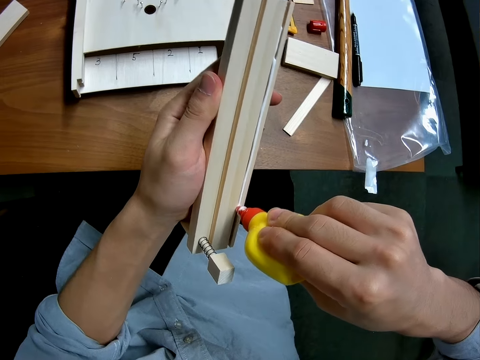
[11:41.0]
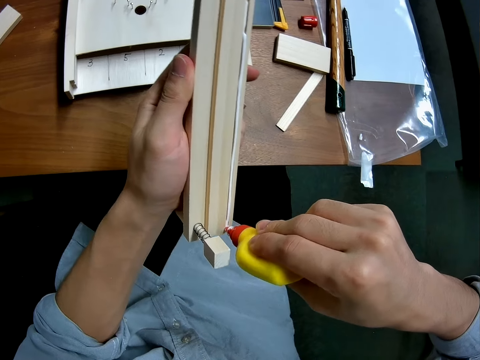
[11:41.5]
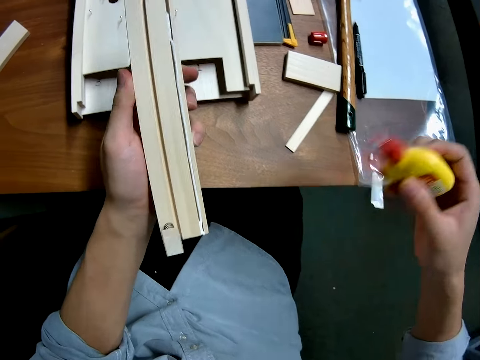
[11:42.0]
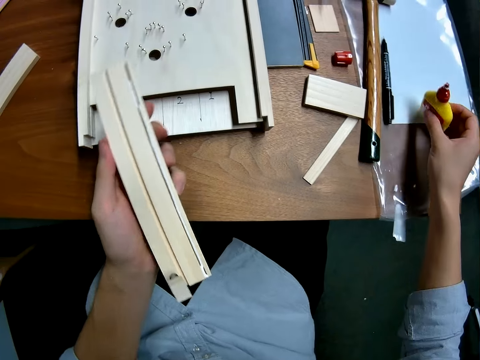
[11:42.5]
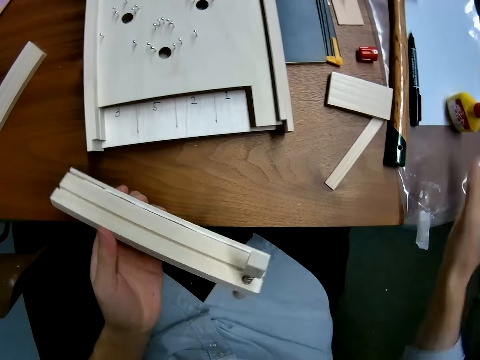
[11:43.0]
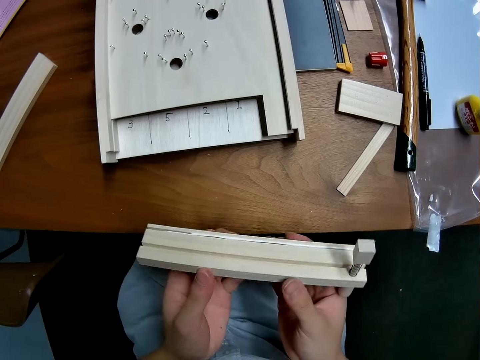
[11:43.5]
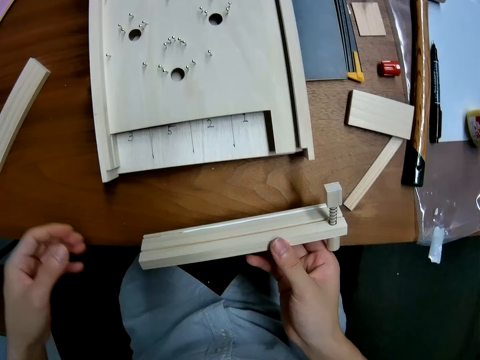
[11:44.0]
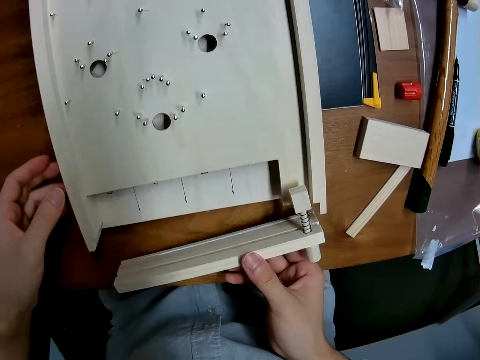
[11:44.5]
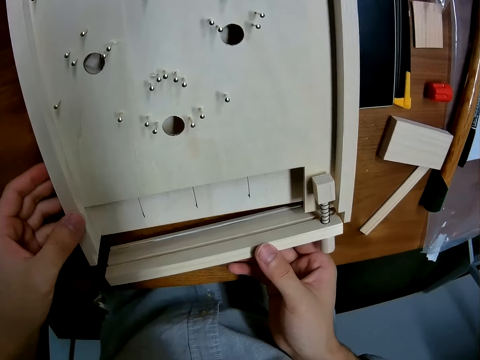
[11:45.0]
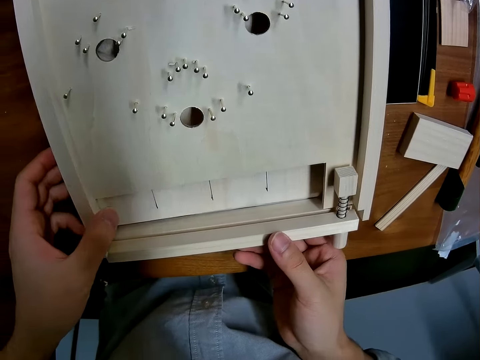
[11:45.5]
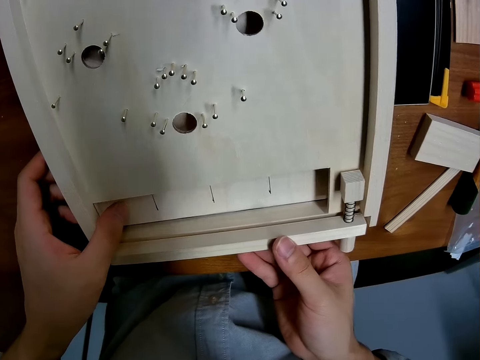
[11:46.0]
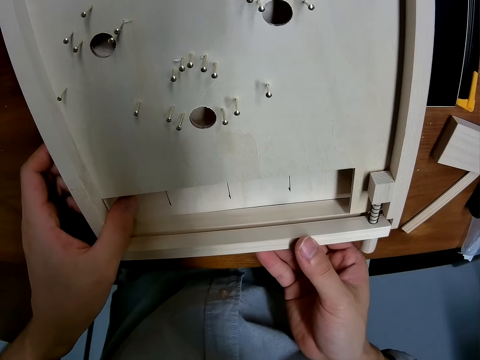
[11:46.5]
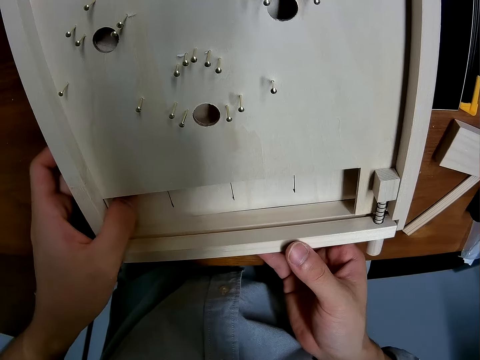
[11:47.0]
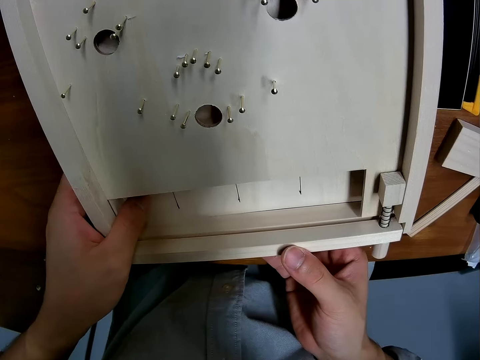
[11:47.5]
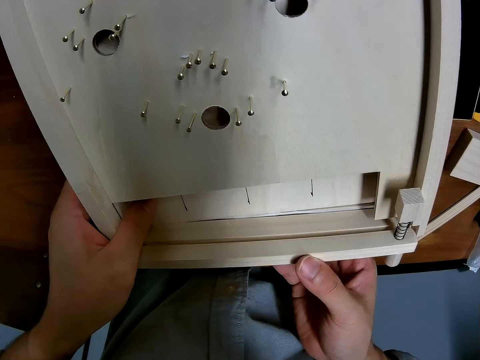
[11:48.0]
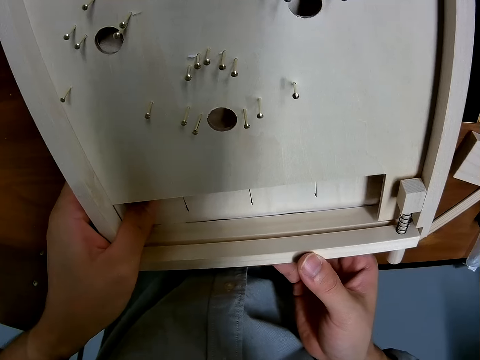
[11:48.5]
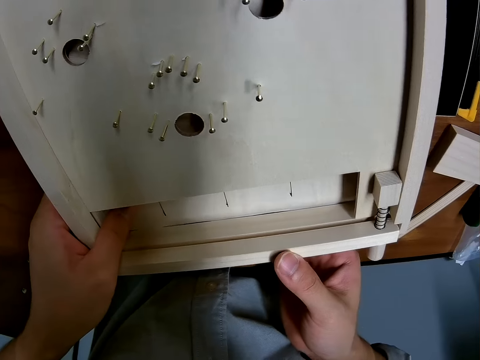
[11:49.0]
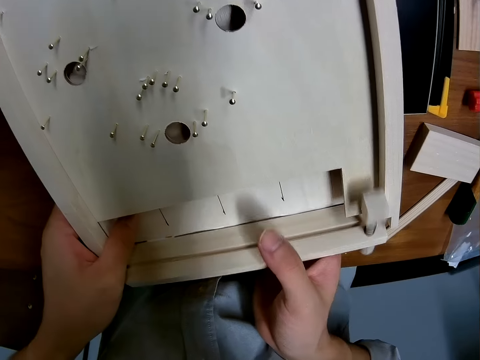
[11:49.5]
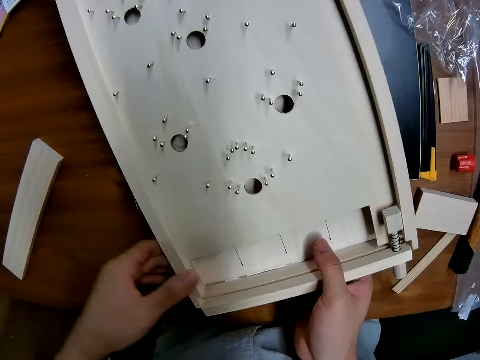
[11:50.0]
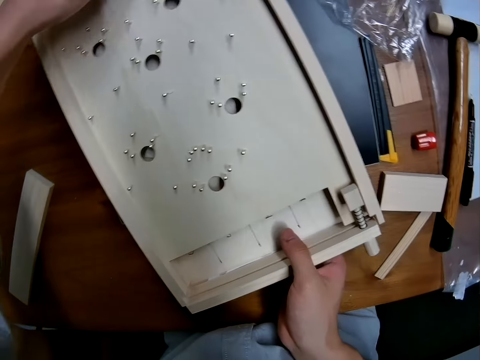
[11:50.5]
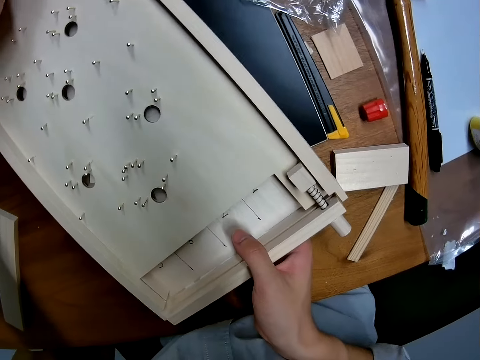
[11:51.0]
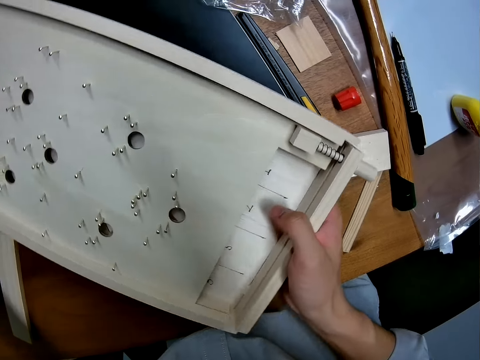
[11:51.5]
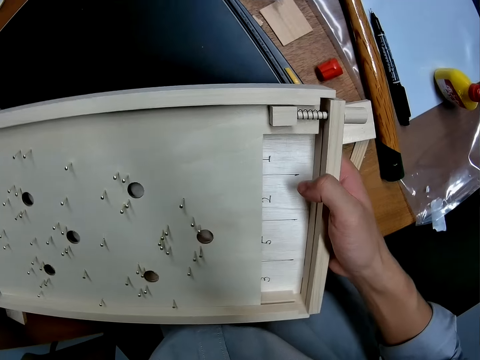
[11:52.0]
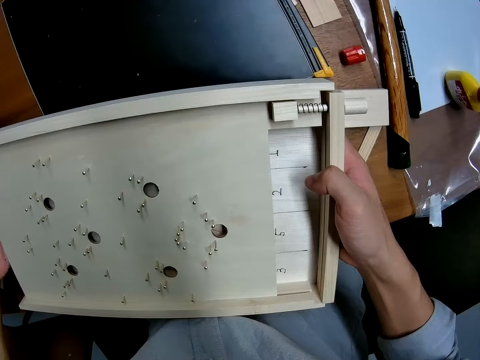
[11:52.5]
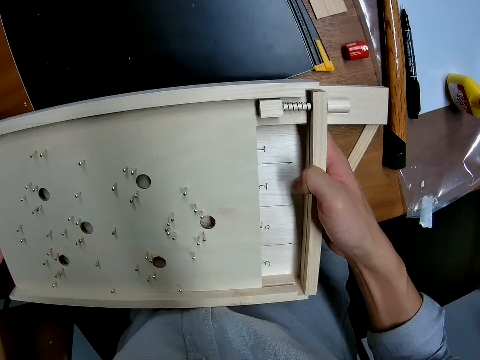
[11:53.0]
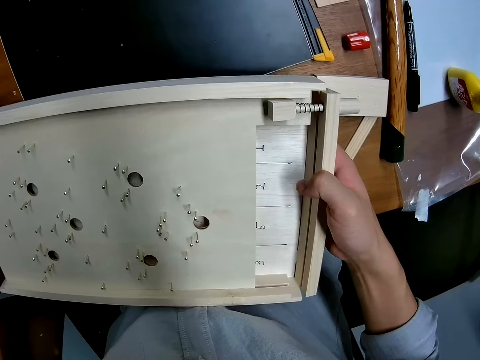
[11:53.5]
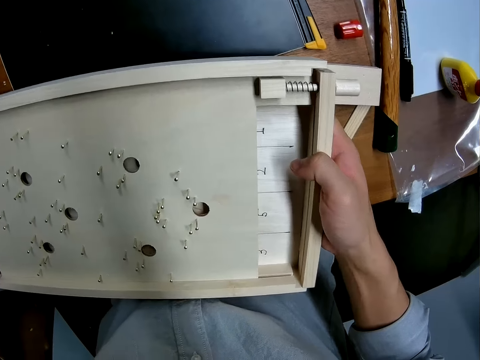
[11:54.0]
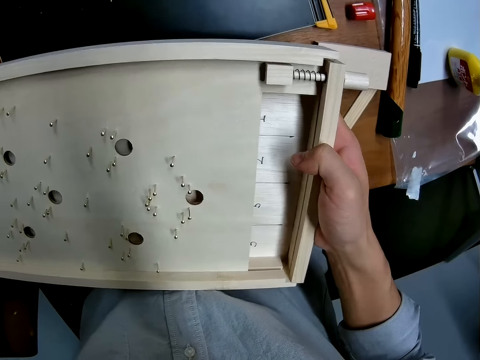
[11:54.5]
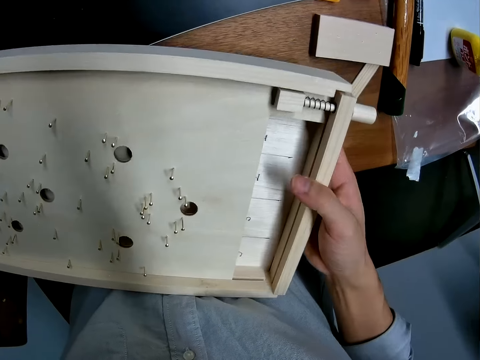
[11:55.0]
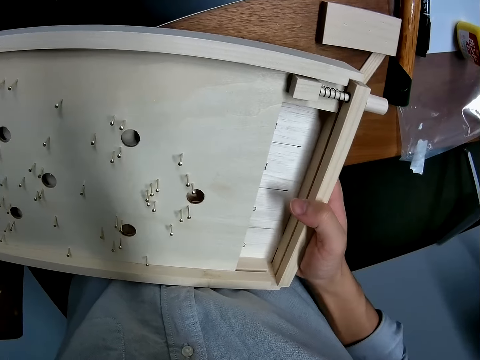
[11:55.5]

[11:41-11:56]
The camera wearer drops the container on the table. They attach back the casing to the bottom of the craft. They pick the craft from the table.

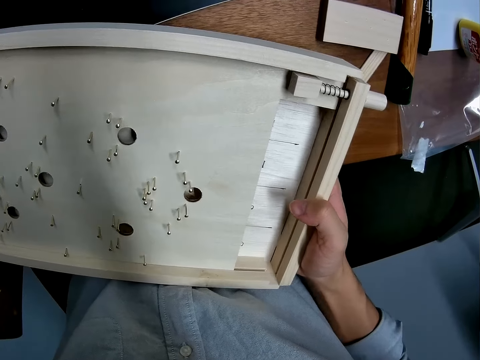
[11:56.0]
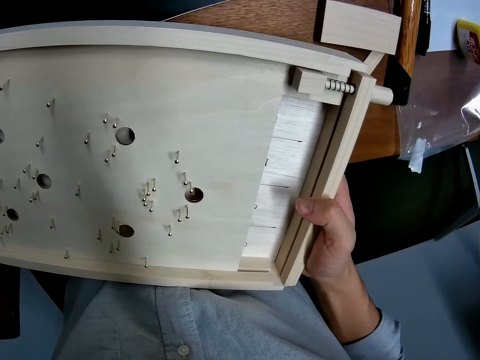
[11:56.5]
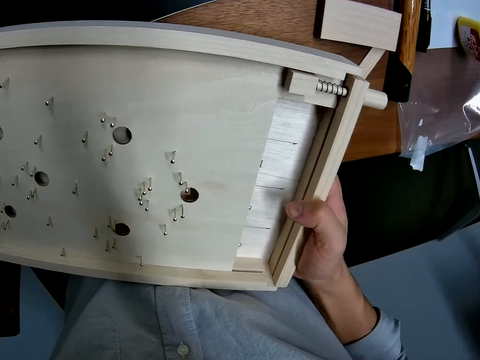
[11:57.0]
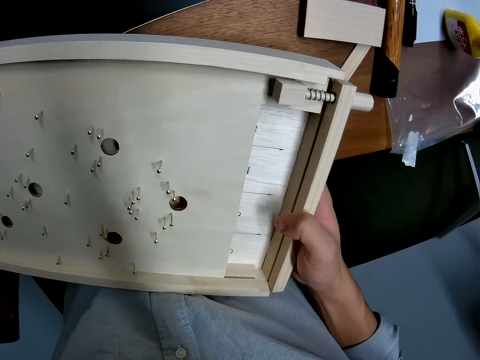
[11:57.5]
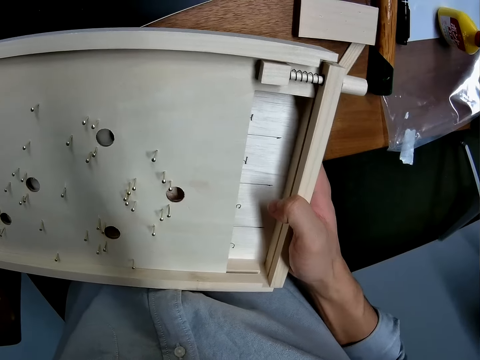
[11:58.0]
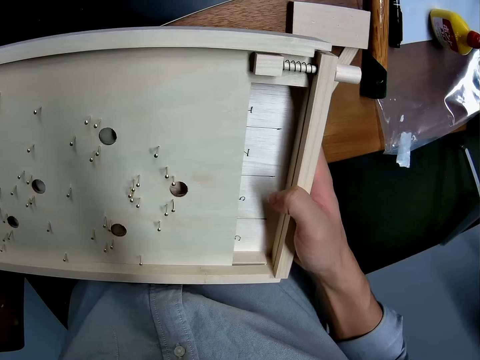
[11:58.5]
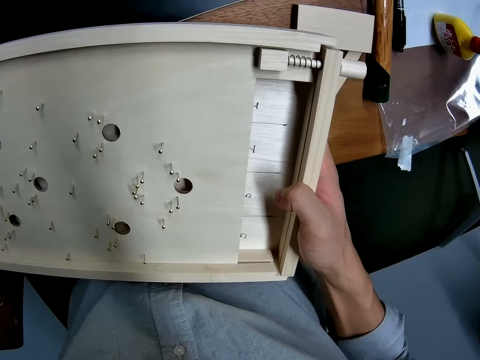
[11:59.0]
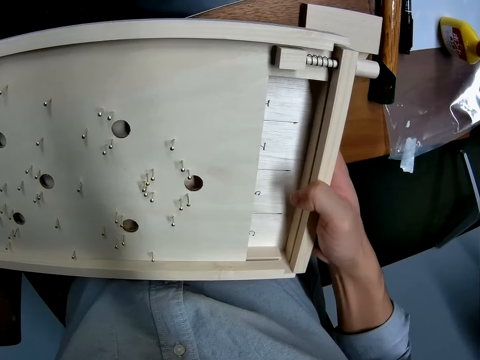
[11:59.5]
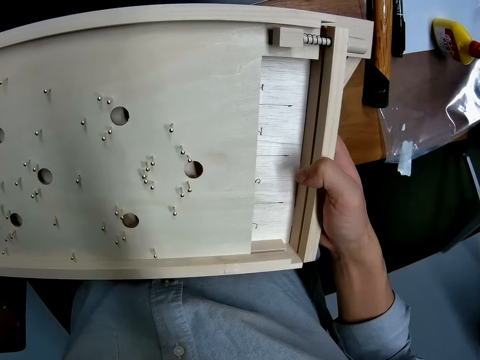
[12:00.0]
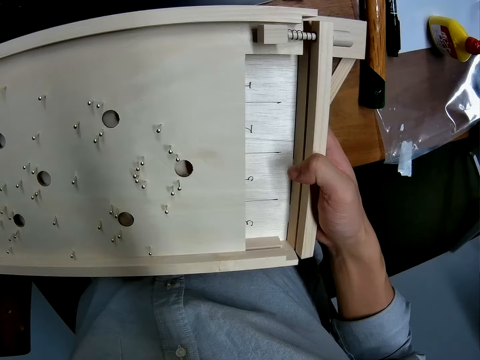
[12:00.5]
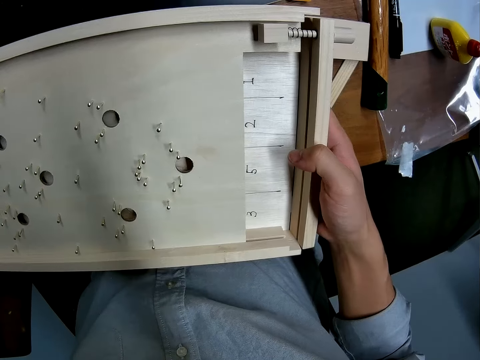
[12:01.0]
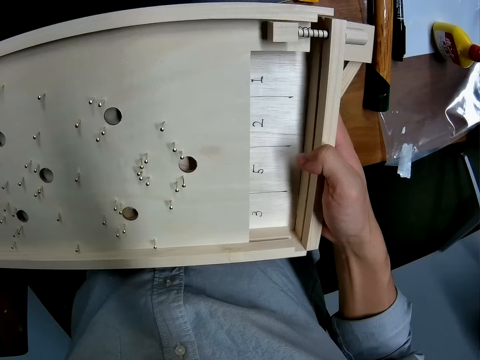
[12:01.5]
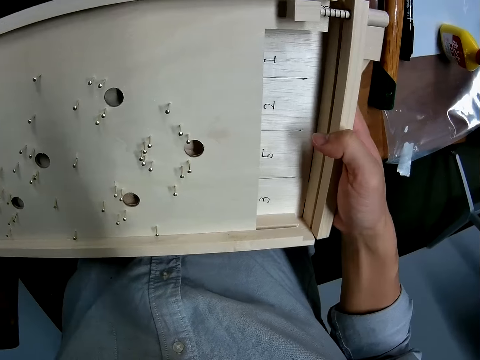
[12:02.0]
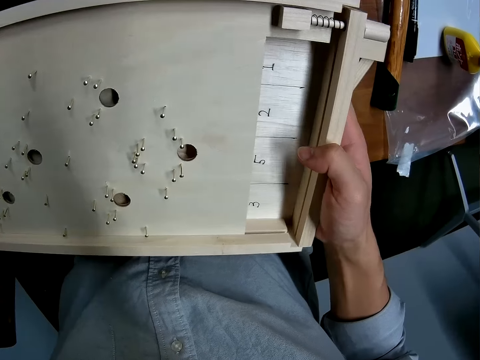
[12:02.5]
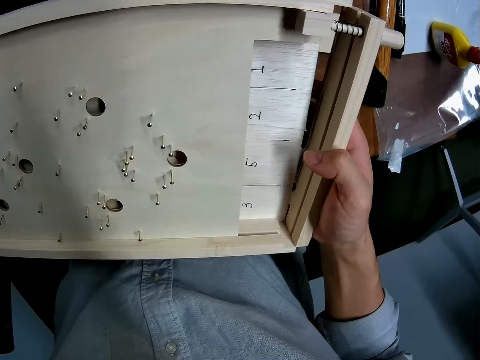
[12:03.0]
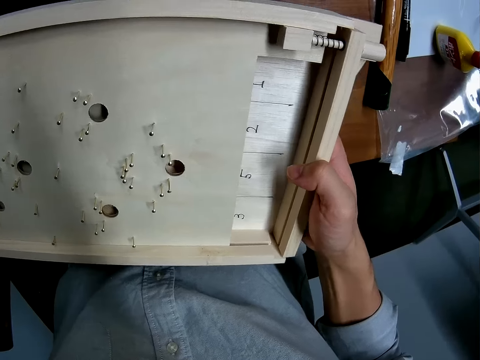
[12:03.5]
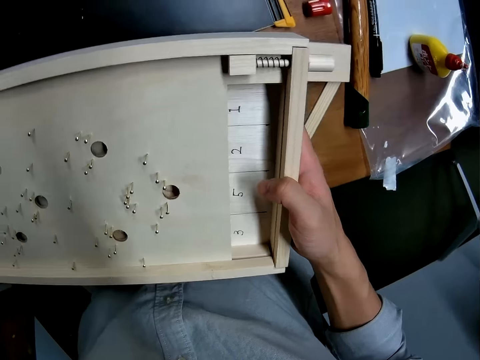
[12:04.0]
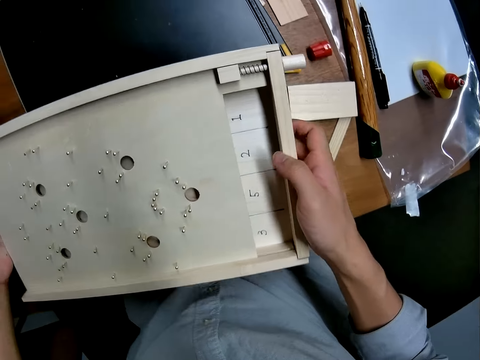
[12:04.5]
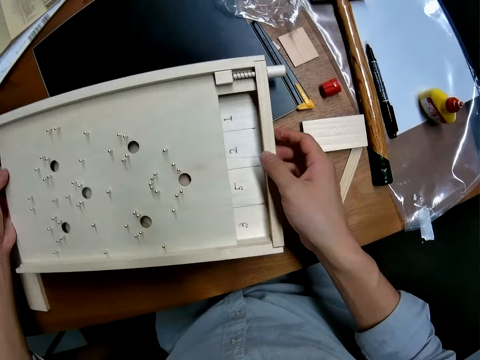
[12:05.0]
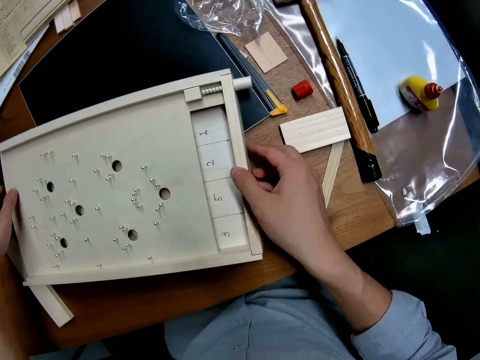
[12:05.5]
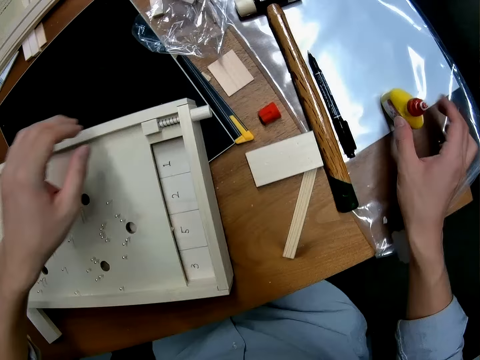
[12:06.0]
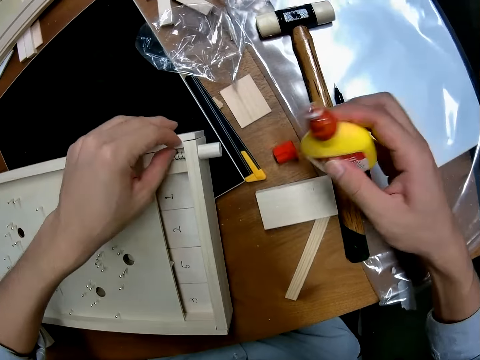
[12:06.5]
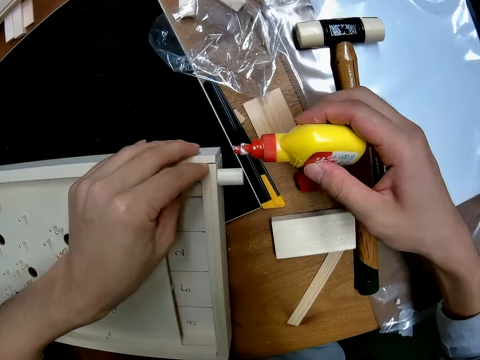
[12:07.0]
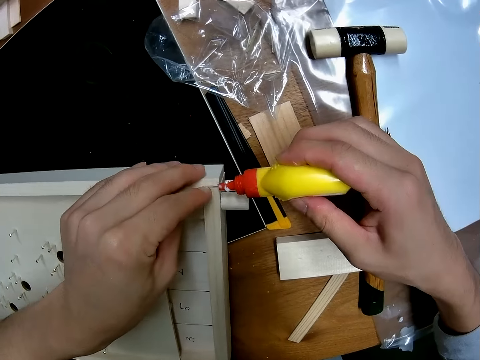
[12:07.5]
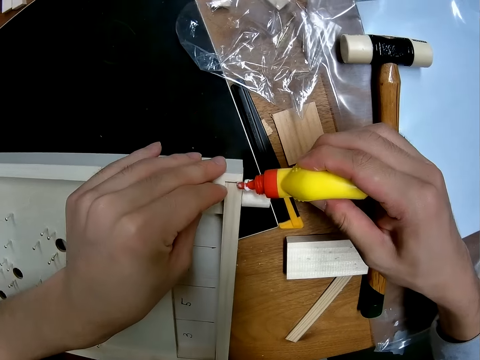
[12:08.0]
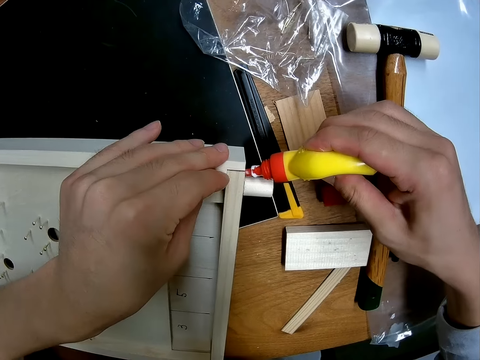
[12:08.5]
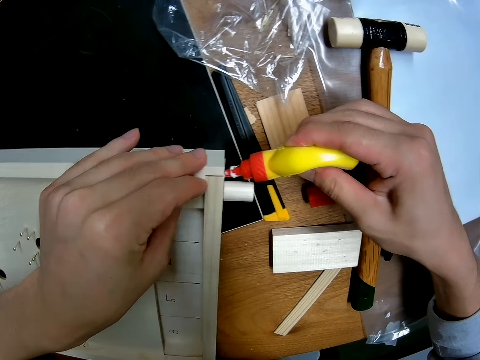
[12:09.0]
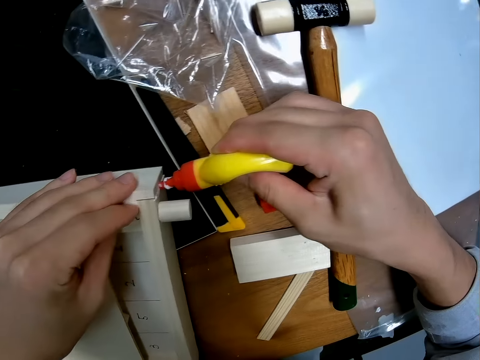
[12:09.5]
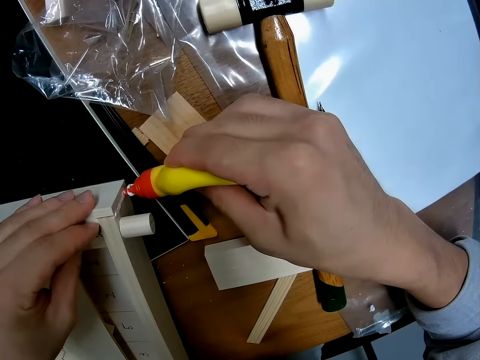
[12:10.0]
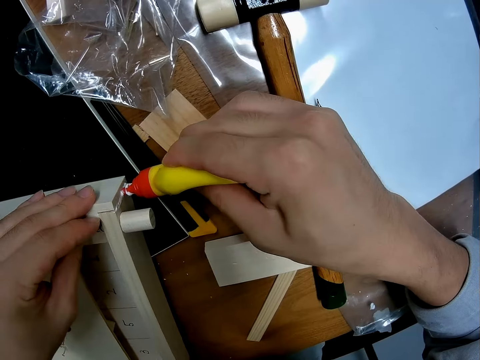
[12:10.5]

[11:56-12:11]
The camera wearer drops the craft on the table. They take up the glue container from the table. They apply glue to the edge between the bottom and the right casings of the craft.
